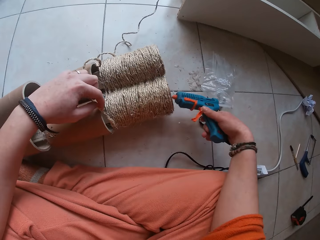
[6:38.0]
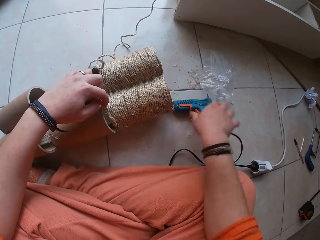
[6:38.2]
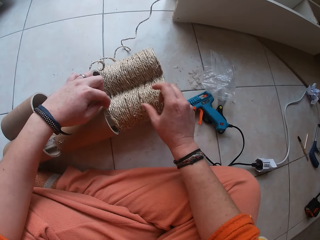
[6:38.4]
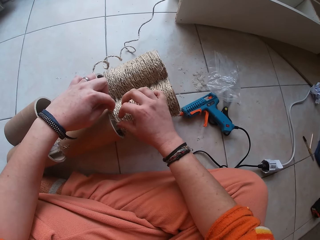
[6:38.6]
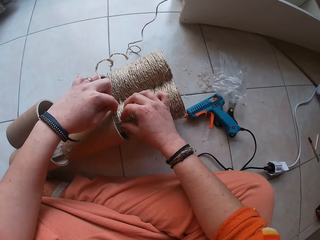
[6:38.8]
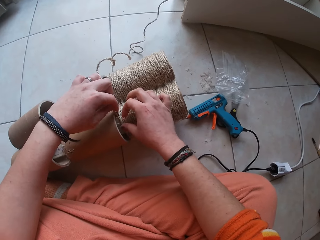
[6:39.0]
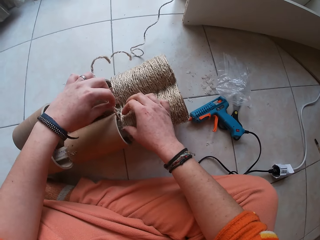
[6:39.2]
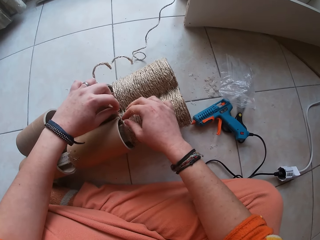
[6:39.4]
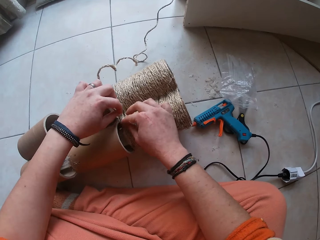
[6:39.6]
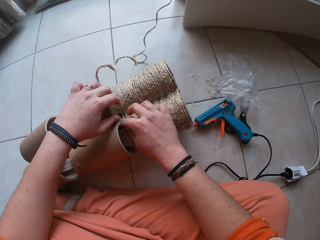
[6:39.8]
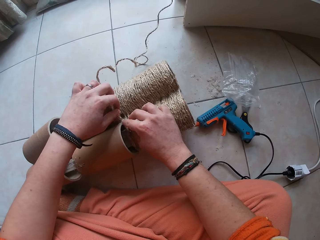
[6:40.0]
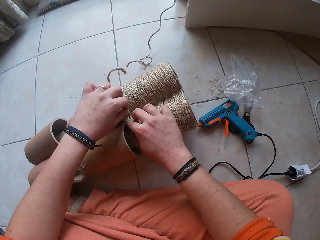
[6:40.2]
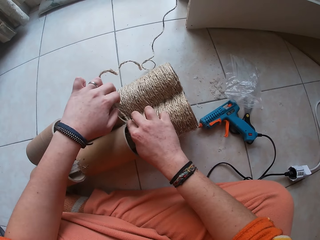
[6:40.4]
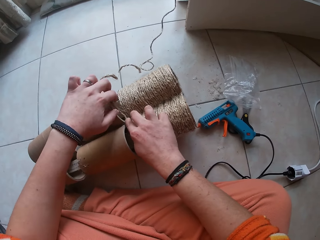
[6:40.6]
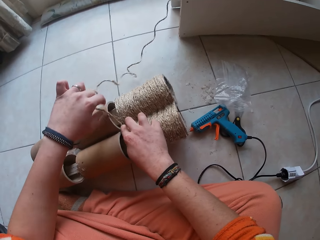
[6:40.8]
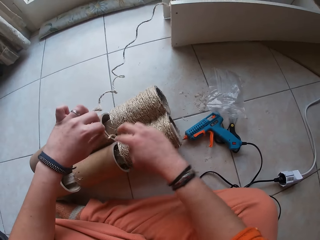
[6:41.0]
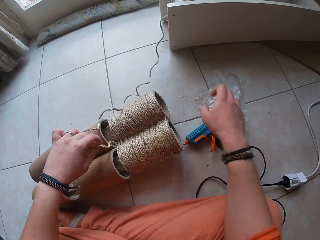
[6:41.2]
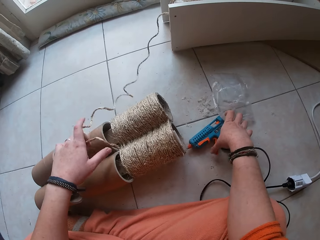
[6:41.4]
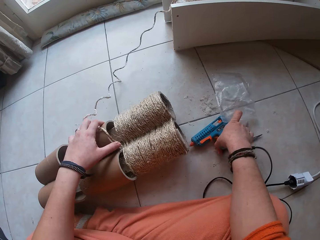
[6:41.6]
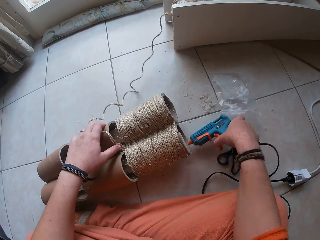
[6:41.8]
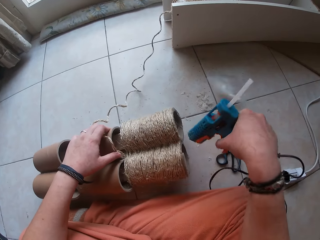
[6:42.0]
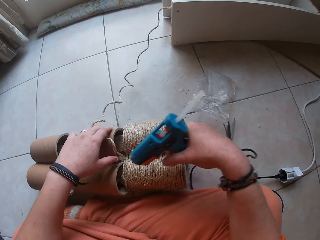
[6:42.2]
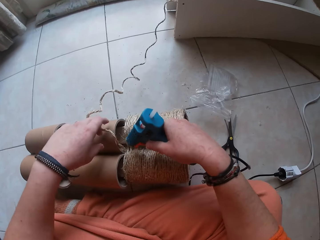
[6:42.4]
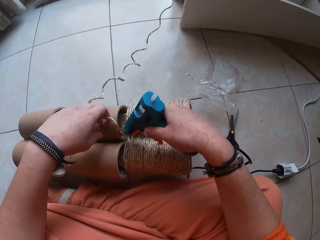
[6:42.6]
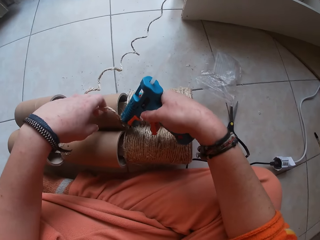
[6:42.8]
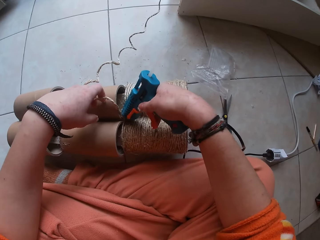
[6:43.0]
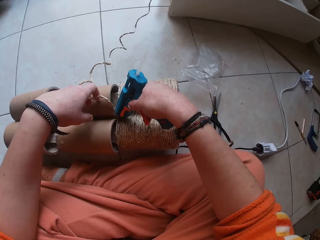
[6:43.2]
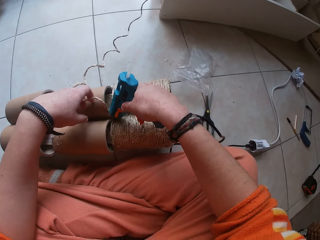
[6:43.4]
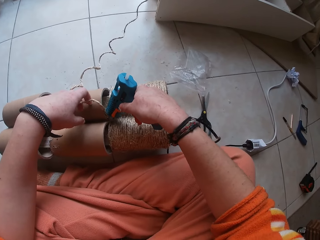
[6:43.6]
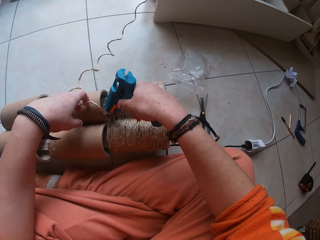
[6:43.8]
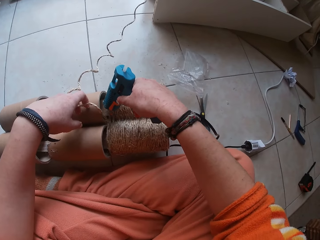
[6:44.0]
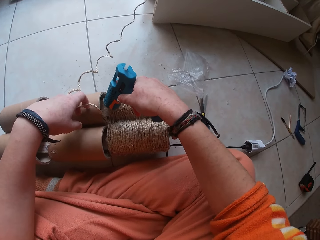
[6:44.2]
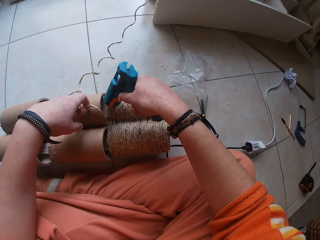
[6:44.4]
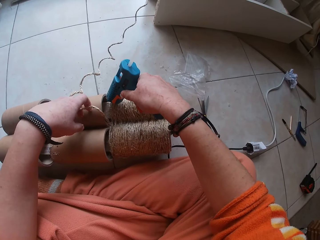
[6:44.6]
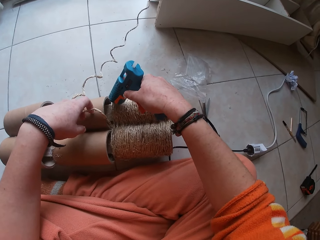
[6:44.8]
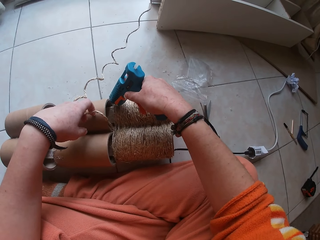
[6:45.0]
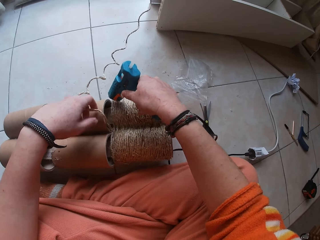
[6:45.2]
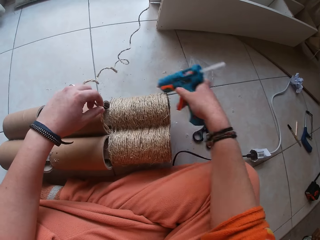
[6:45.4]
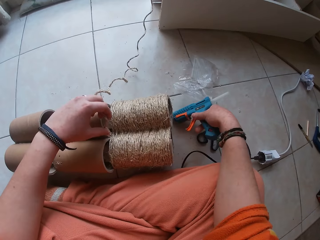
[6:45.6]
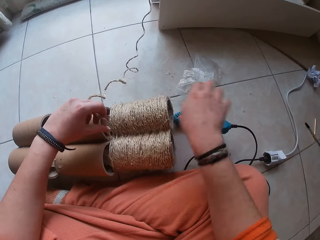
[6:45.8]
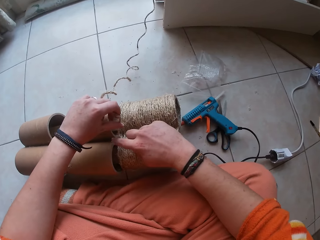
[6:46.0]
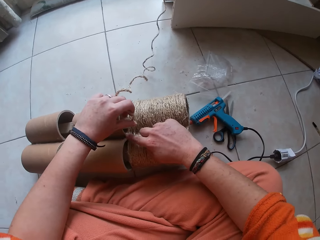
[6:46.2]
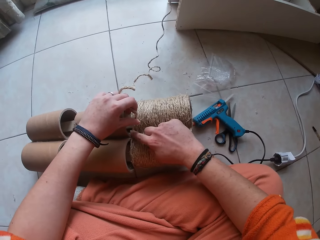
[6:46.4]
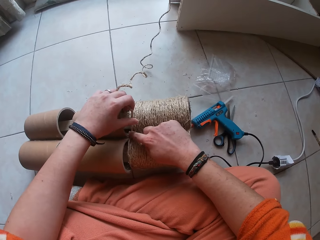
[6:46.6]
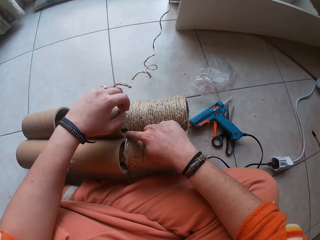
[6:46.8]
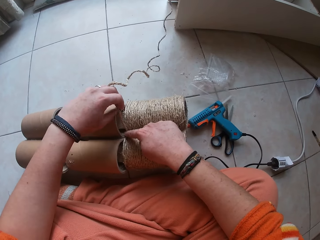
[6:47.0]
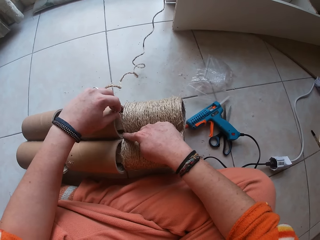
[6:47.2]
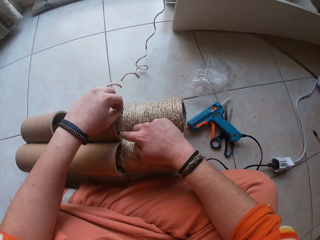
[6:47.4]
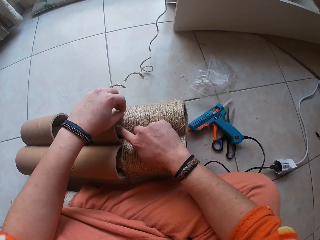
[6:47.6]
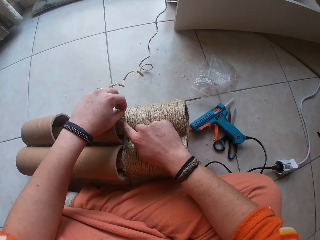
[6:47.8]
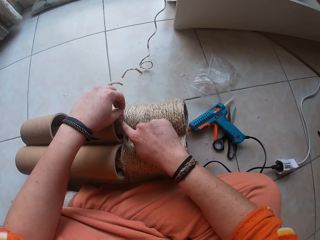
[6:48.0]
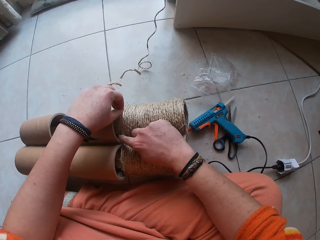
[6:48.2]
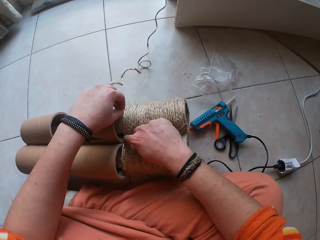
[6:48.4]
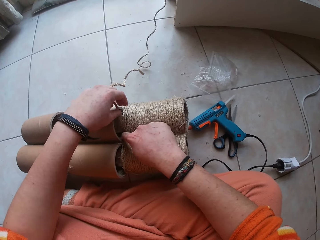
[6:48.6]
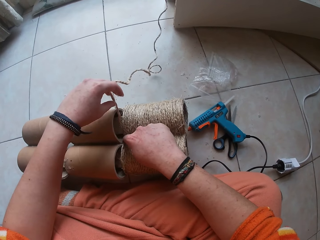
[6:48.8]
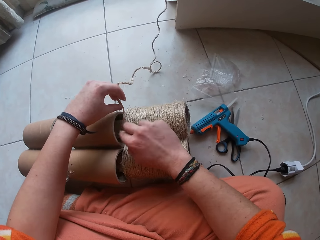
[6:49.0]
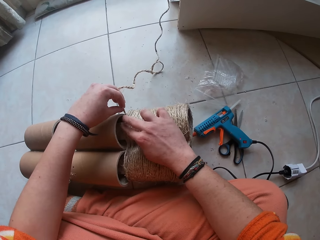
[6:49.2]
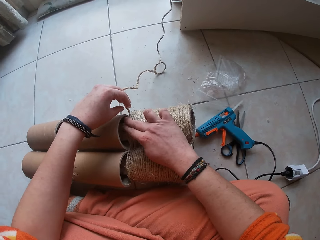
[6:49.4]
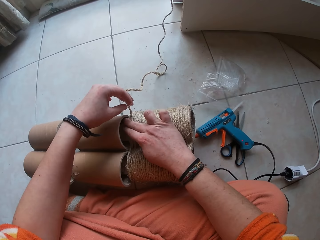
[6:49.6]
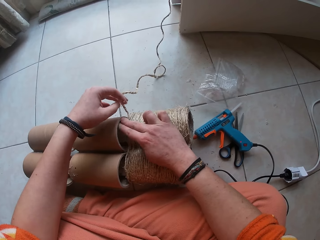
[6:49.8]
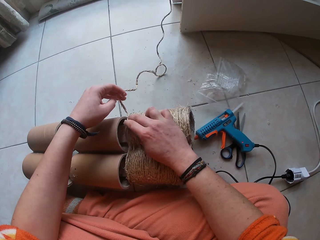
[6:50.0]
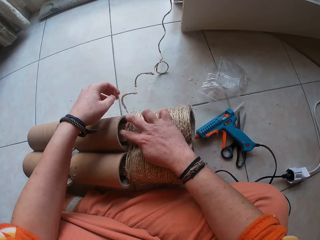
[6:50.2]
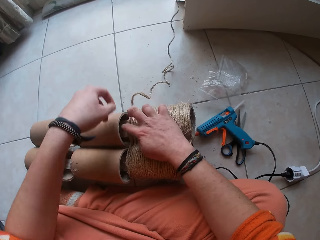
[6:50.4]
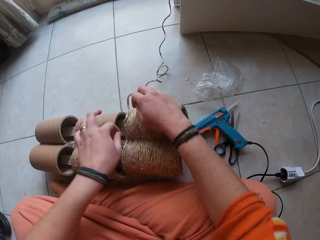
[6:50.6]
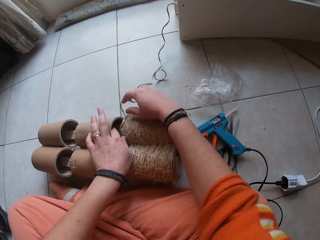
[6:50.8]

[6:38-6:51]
The camera wearer drops the glue gun in her right hand on the floor. She attaches the rope to the glue. She rolls the thread on the craft roll with both hands. She picks up the glue gun from the floor with her right hand. She applies glue on the craft roll with the glue gun in her right hand. She drops the glue gun in her right hand on the floor. She attaches the rope to the glue. She rolls the thread on the craft roll with both hands.

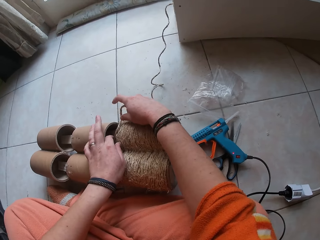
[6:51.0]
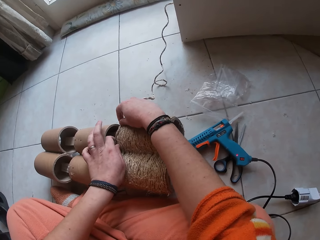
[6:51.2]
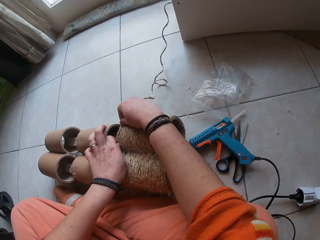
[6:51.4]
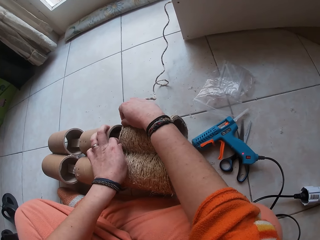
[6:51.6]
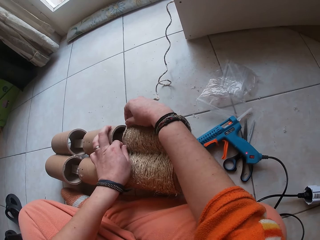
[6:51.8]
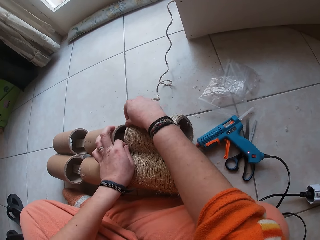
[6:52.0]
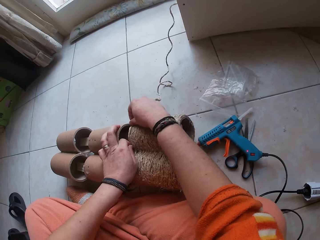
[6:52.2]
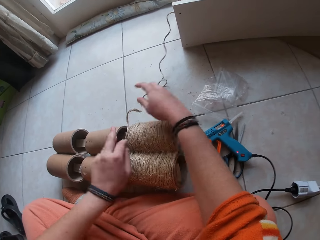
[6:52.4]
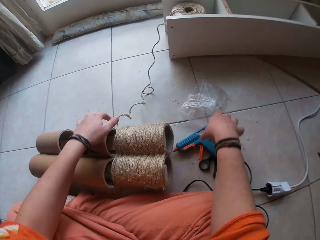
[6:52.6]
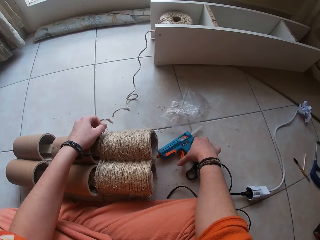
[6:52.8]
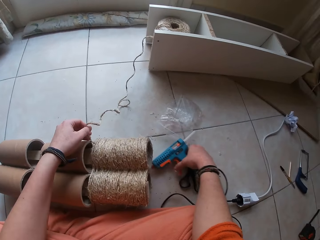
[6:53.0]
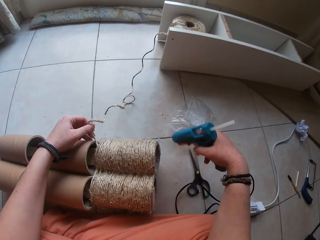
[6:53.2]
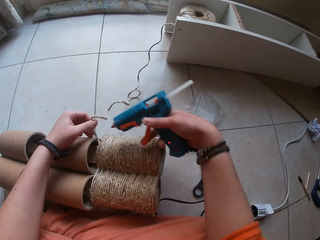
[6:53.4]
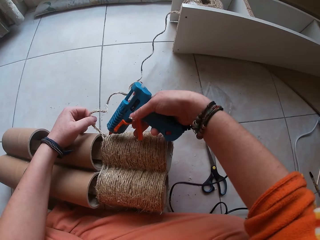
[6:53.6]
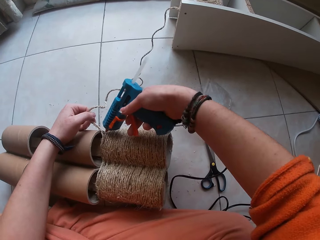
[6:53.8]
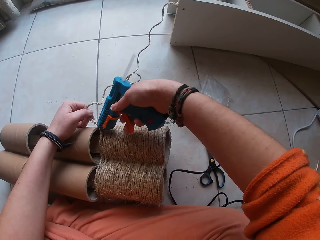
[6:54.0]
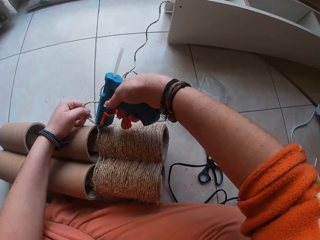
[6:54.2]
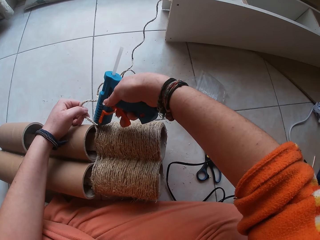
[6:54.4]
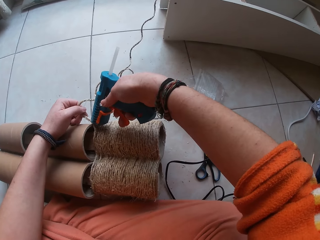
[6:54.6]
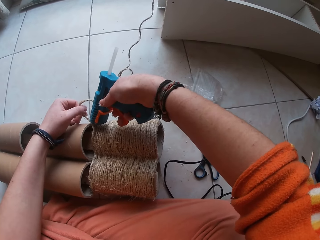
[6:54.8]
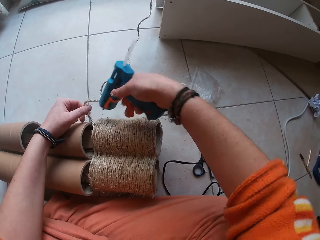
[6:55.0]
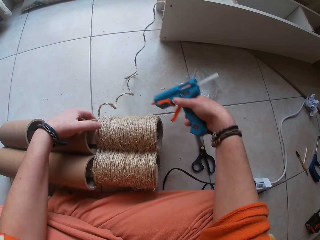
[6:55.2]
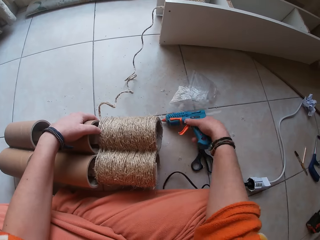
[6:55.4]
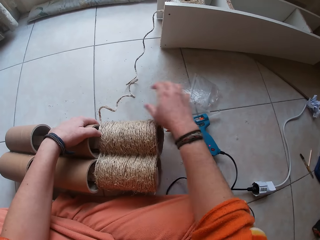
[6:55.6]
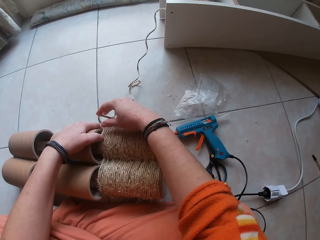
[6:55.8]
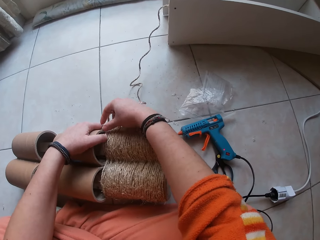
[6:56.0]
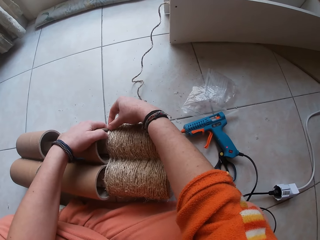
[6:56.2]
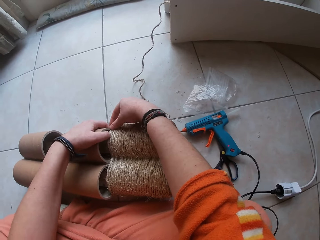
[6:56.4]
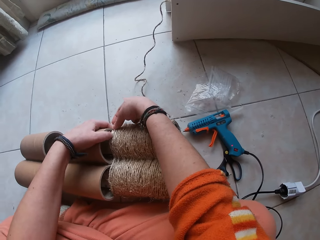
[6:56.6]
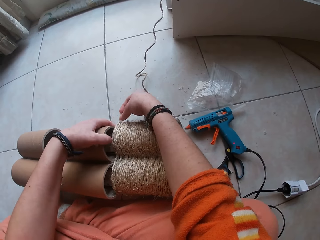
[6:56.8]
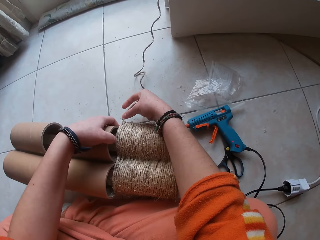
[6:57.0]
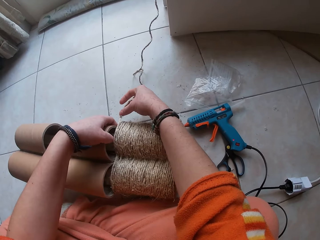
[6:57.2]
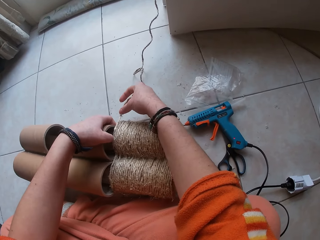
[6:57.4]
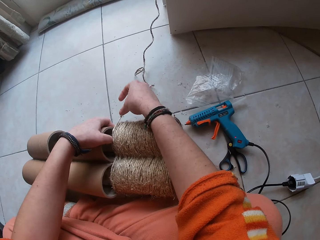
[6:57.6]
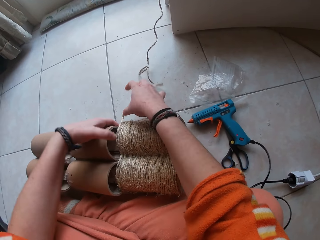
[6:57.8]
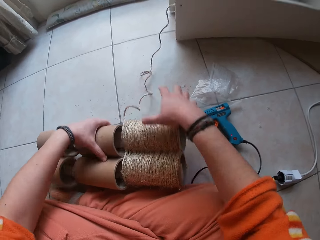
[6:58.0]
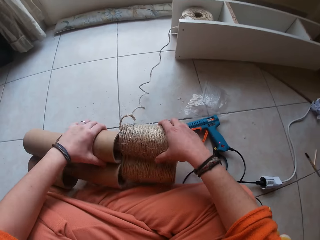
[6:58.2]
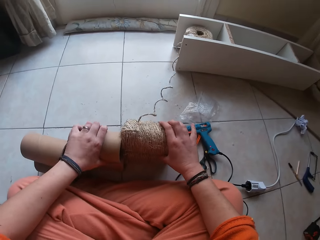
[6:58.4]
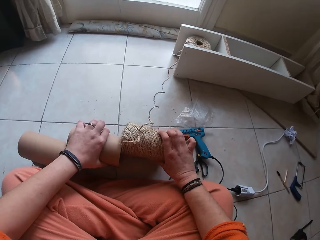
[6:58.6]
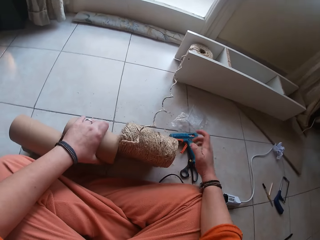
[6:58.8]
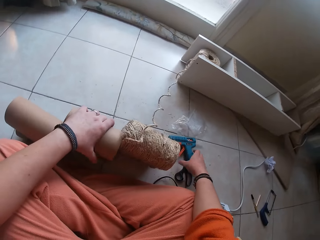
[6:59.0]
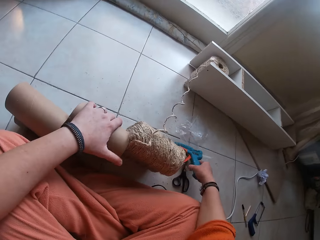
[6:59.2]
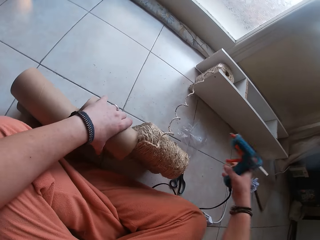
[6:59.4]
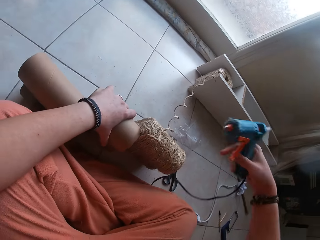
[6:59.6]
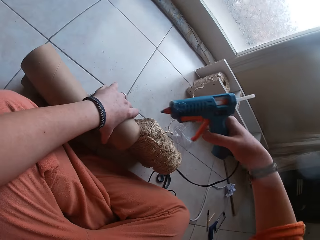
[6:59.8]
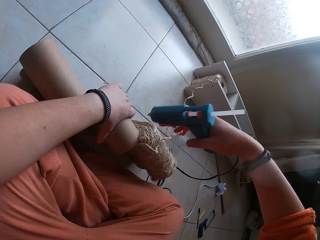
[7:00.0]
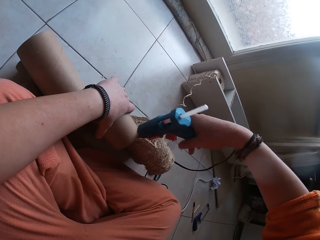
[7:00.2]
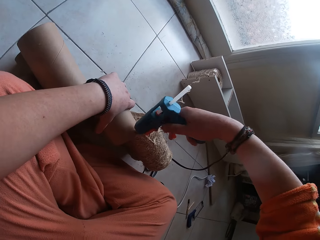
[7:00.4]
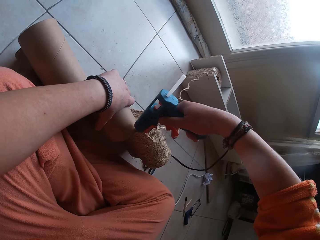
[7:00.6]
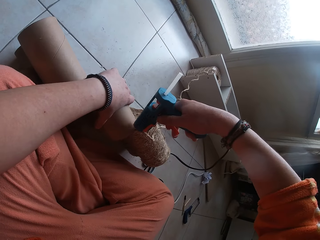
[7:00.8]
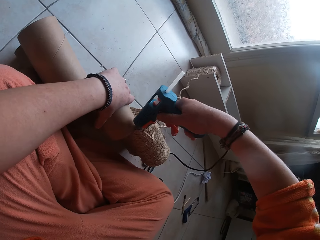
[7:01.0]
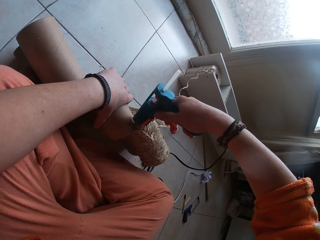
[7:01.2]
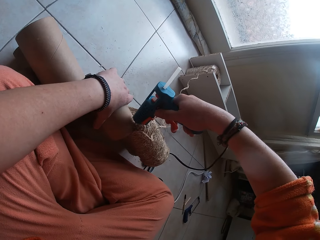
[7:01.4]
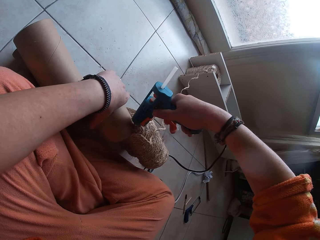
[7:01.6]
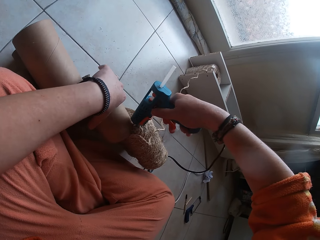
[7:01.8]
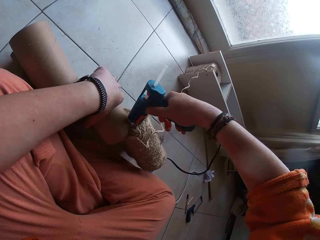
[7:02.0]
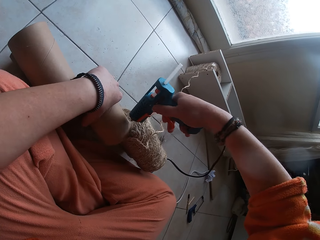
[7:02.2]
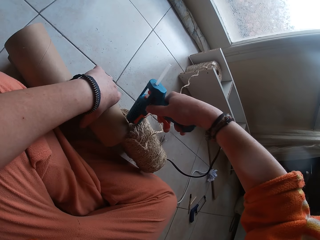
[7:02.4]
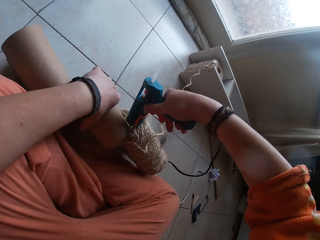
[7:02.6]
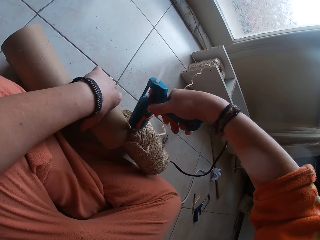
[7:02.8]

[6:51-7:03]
The camera wearer picks up the glue gun from the floor with her right hand. She holds the thread on the craft roll with her left hand. She applies glue on the craft roll with the glue gun in her right hand. She drops the glue gun in her right hand on the floor. She attaches the rope to the glue. She rolls the thread on the craft roll with both hands. She repositions the craft roll with both hands. She picks up the glue gun from the floor with her right hand. She holds the craft roll with her left hand. She applies glue on the craft roll with the glue gun in her right hand.
